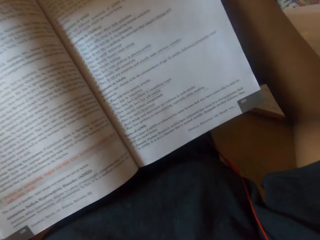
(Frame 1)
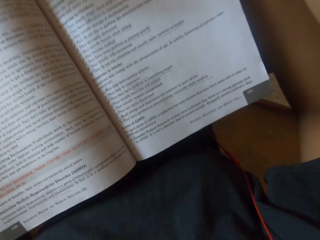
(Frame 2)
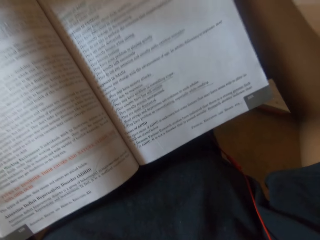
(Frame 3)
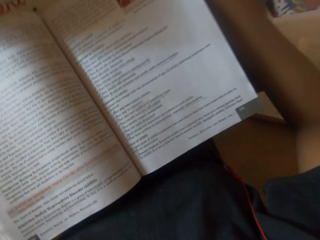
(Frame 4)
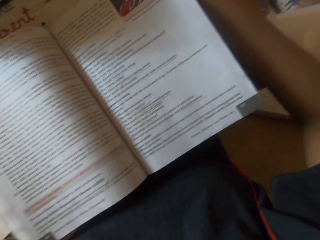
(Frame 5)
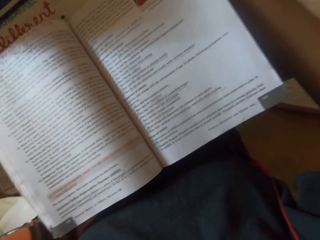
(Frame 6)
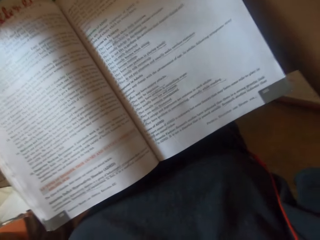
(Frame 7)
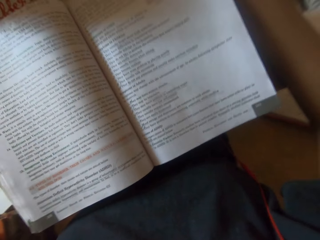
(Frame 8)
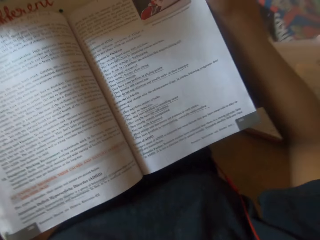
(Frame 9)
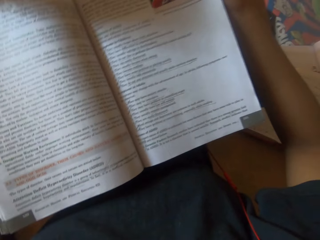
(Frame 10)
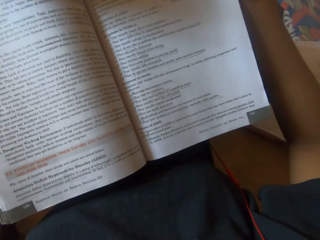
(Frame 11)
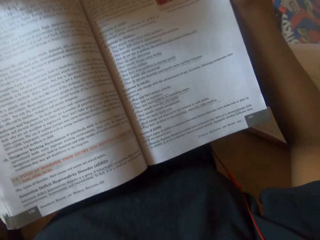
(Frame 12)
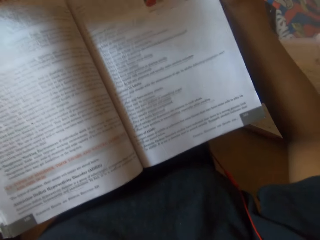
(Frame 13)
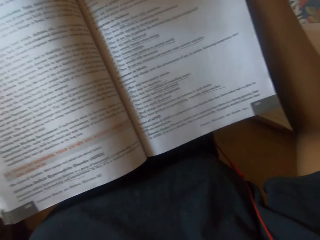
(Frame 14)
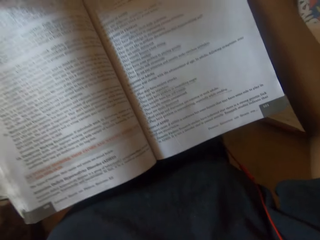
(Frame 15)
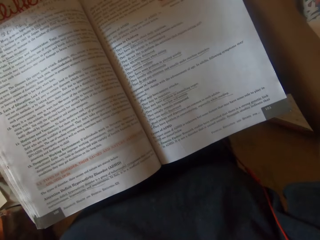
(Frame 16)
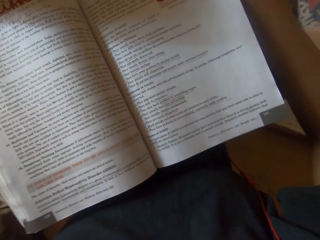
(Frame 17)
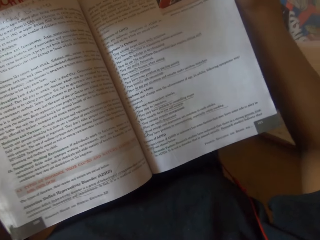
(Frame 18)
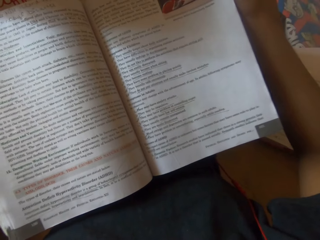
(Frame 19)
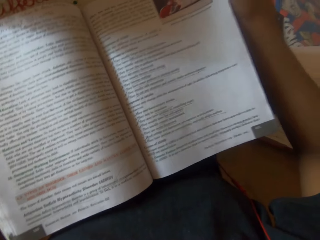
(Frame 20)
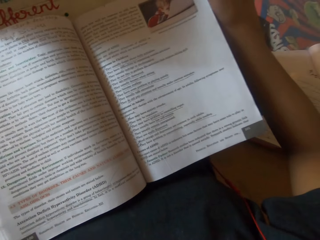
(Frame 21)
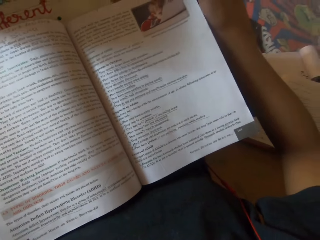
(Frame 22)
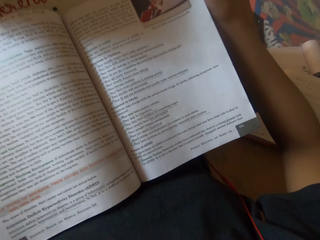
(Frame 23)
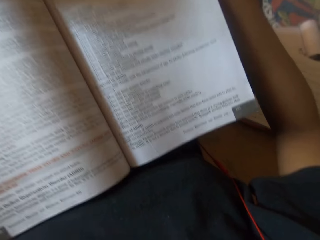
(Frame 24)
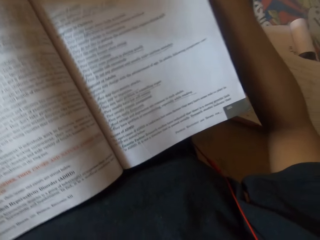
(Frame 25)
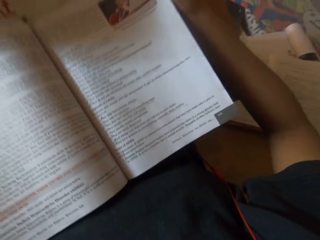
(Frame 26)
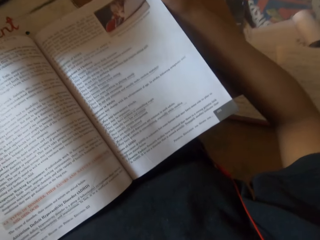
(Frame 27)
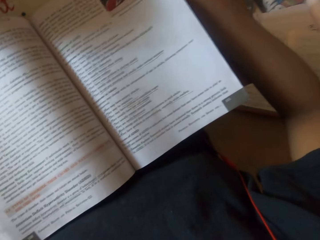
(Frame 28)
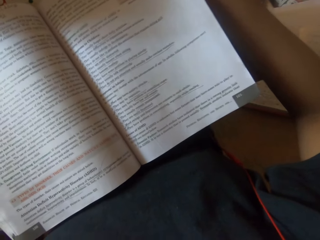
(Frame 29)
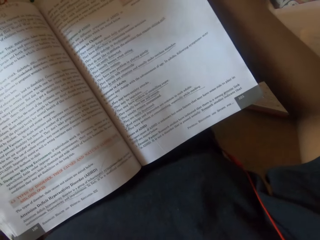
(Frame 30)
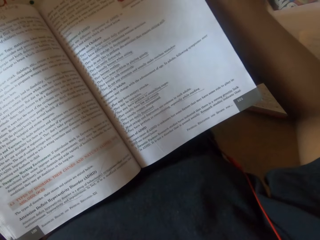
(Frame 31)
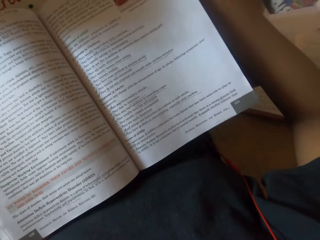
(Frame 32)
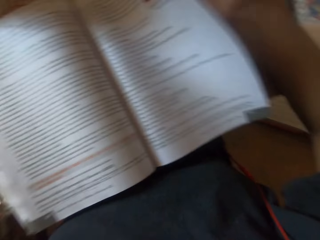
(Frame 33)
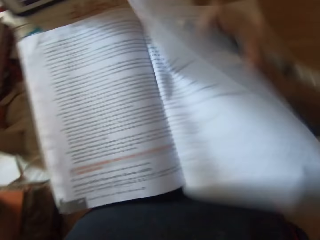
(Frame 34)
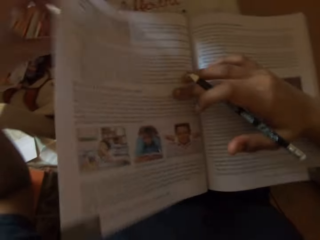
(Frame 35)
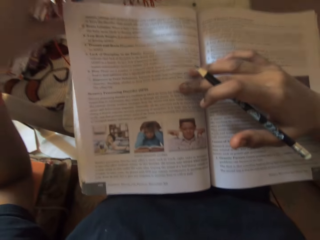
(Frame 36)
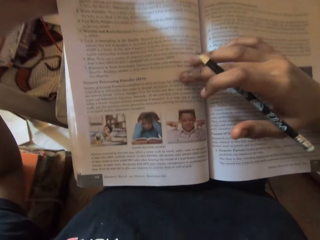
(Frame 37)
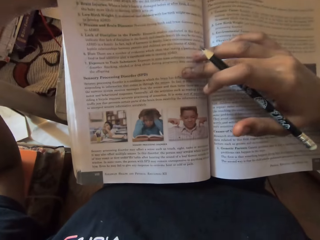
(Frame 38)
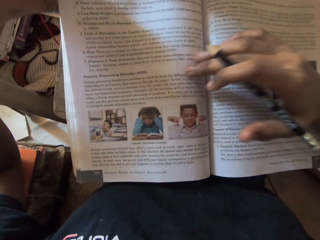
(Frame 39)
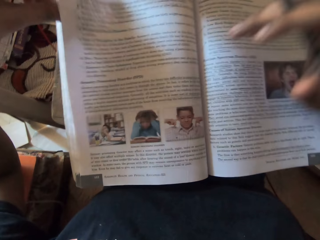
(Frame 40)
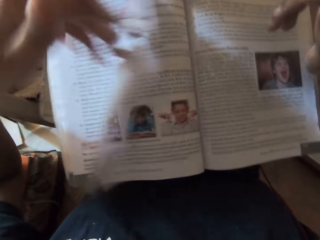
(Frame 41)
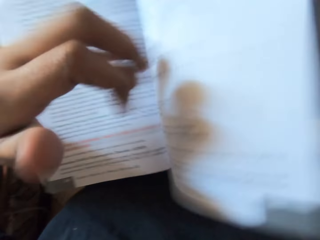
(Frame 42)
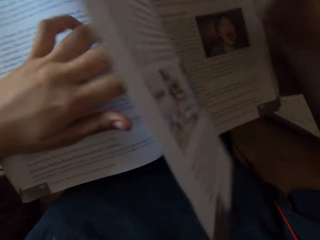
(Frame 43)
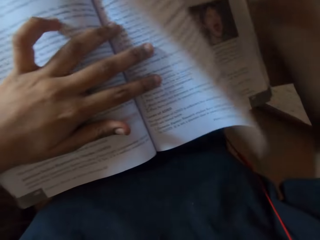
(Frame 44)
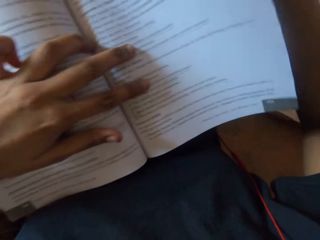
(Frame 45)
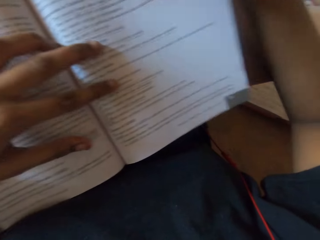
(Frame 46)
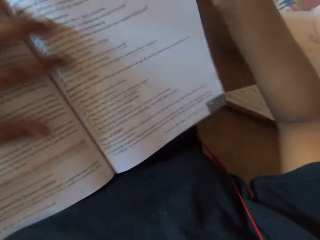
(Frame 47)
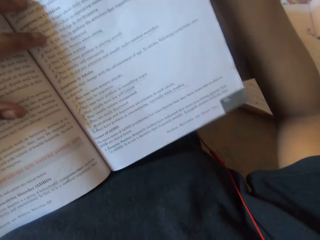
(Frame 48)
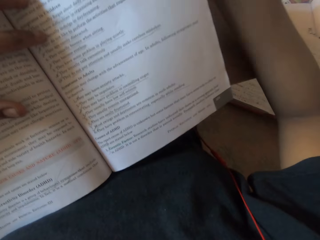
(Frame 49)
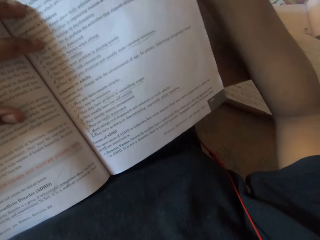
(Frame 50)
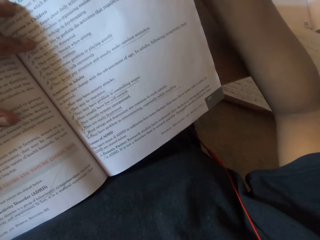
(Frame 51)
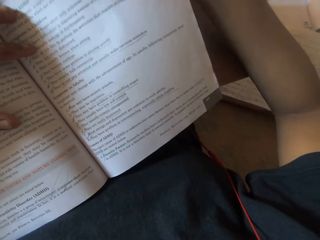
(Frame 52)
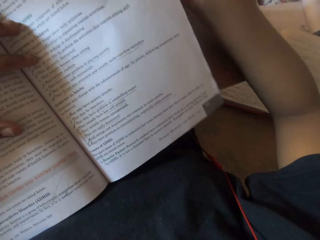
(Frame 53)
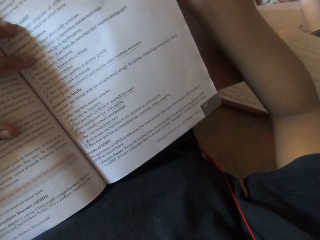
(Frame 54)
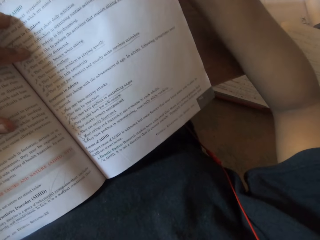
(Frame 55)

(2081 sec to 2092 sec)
The camera wearer flips the textbook board on her lap with her right hand. She flips the textbook board on her lap with her left hand.

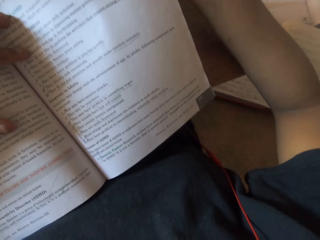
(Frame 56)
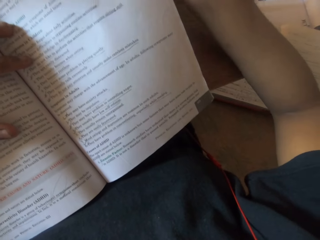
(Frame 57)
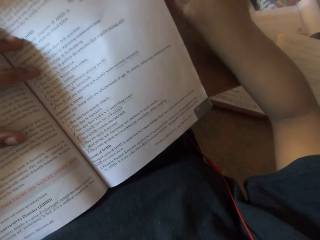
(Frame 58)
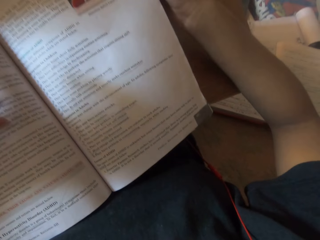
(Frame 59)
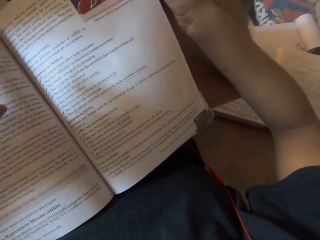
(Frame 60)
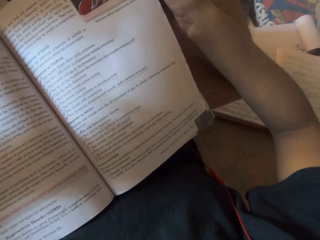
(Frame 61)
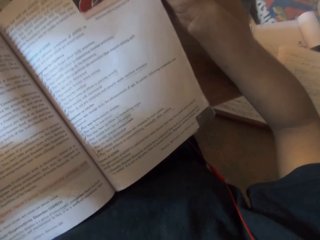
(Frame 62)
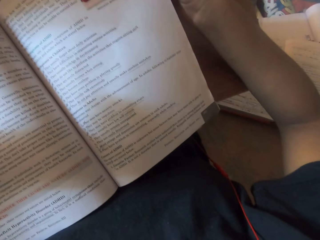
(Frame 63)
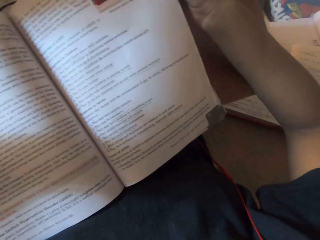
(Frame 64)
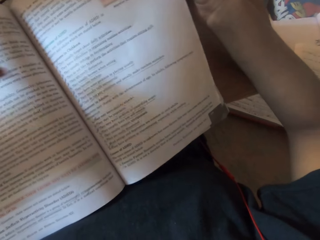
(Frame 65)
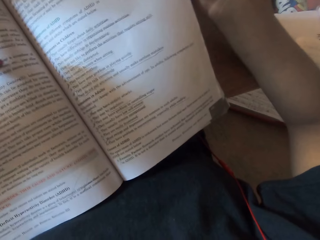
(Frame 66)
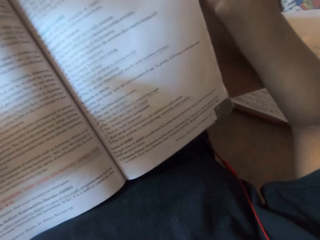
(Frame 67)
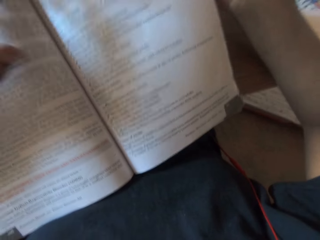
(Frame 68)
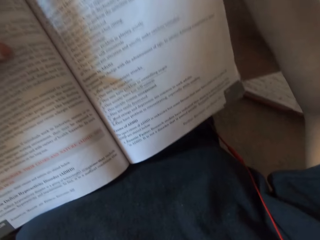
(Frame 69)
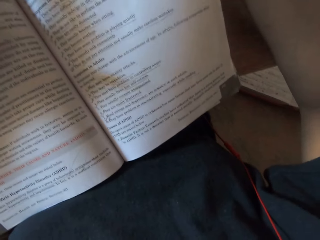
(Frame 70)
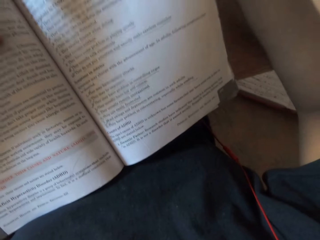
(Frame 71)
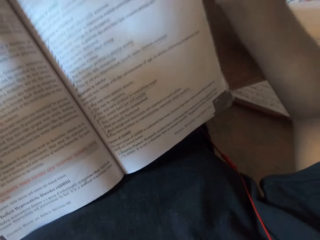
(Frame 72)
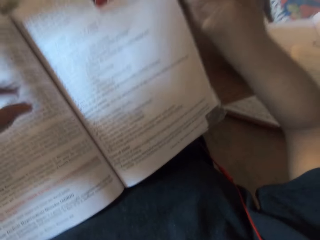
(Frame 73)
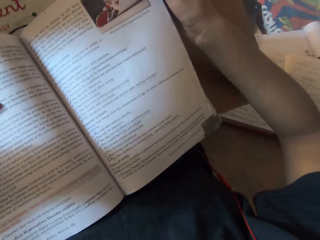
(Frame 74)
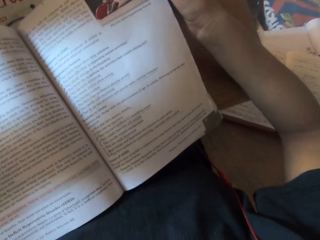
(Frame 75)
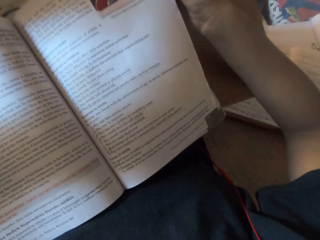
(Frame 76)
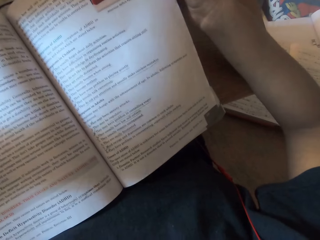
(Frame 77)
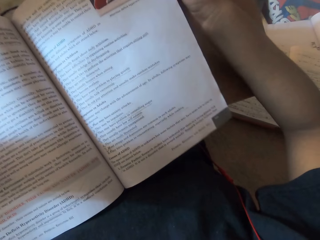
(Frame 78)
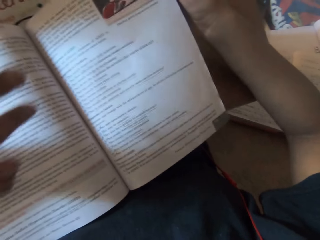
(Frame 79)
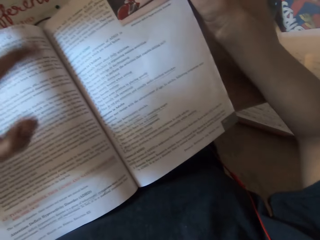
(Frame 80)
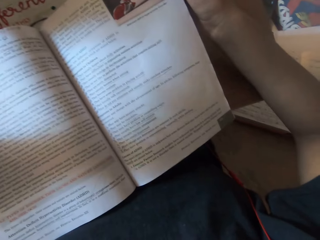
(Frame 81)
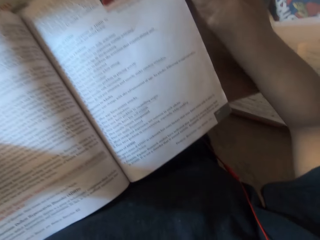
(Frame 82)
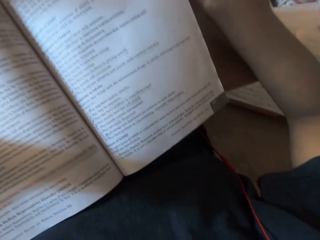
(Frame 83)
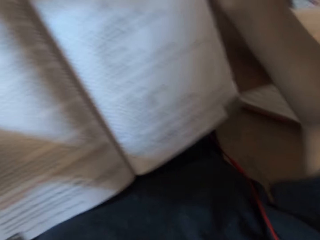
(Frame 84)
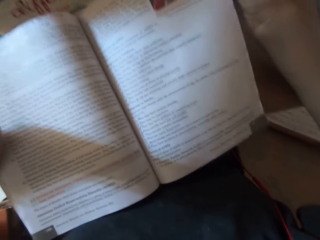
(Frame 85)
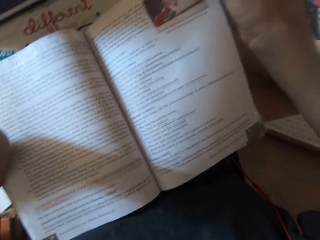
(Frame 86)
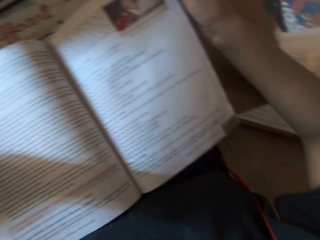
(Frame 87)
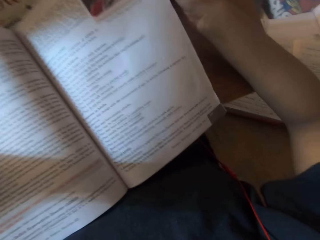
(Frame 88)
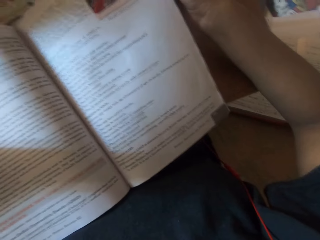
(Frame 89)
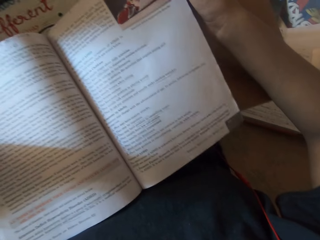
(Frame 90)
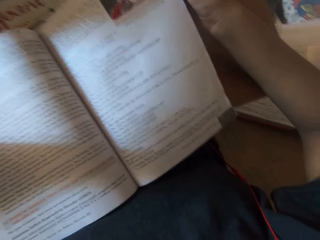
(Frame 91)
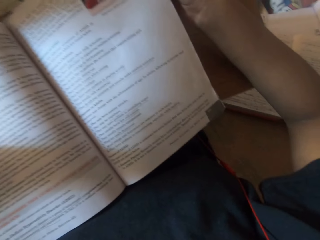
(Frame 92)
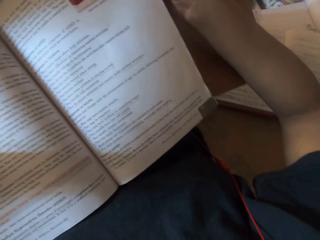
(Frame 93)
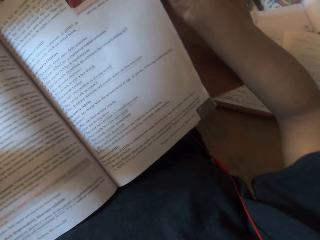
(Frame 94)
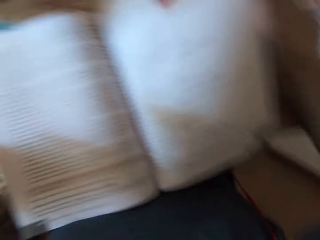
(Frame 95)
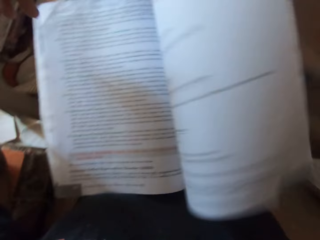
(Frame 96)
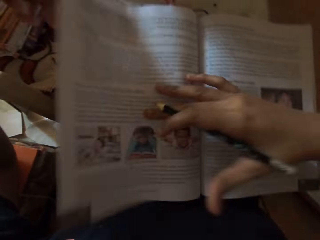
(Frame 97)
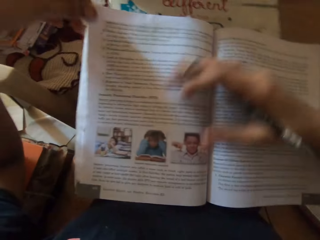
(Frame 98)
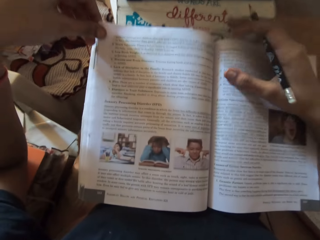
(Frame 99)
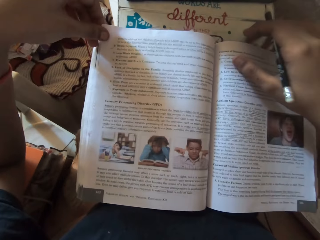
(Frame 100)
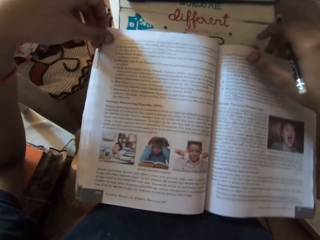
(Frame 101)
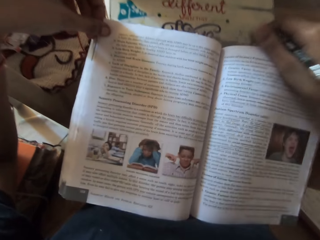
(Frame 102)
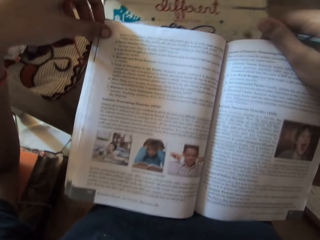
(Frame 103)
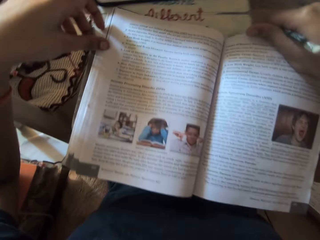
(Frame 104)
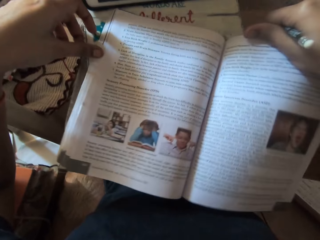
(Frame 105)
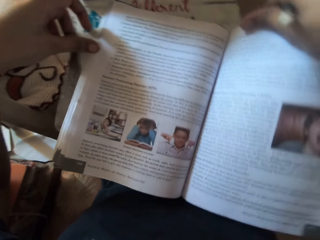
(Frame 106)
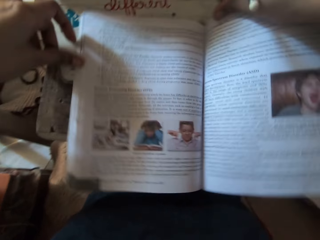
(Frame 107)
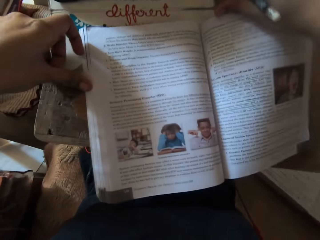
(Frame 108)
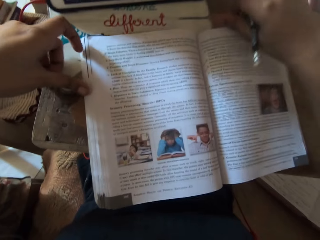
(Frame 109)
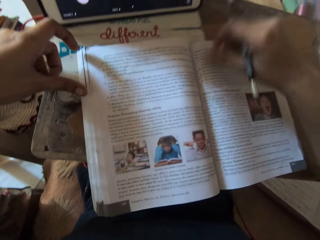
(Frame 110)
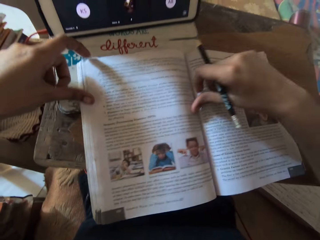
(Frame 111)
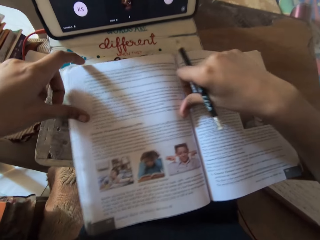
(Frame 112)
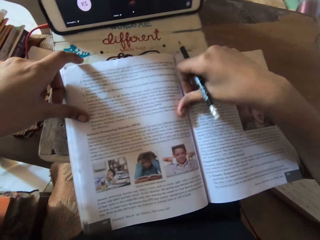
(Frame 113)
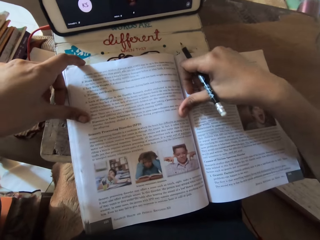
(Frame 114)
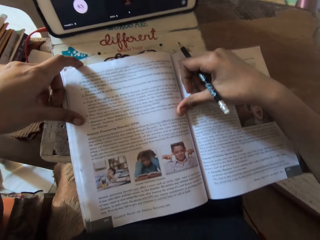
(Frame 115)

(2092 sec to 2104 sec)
The camera wearer demonstrates to a group of people in a zoom meeting with her left hand. She reads a book. She flips the textbook board on her lap with her right hand. She adjusts the textbook on the table with her right hand.
